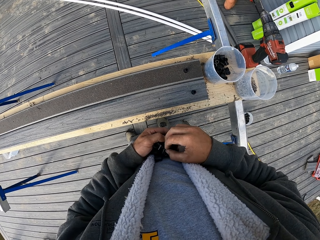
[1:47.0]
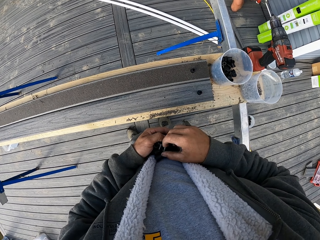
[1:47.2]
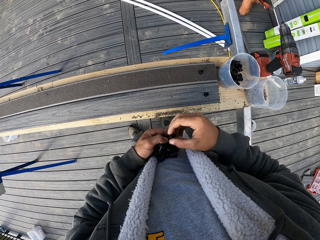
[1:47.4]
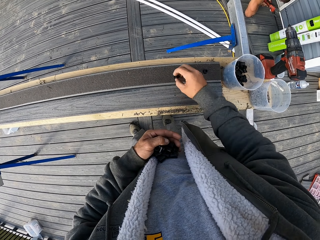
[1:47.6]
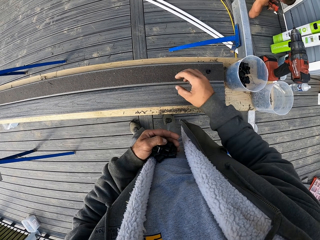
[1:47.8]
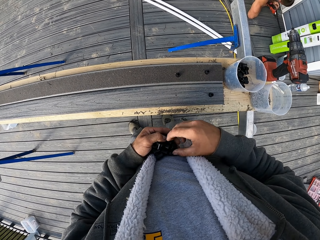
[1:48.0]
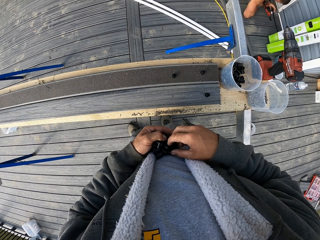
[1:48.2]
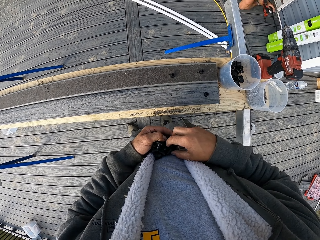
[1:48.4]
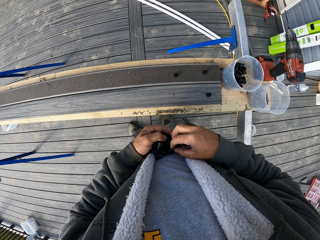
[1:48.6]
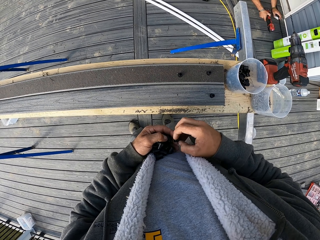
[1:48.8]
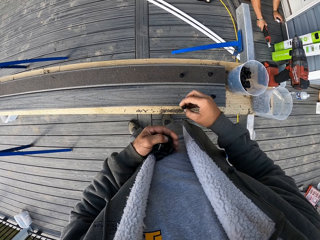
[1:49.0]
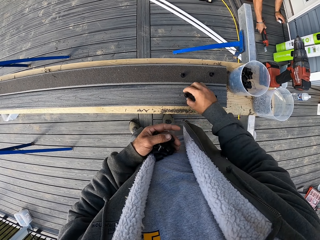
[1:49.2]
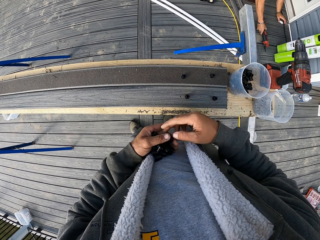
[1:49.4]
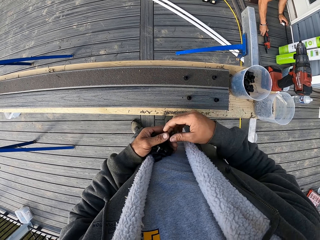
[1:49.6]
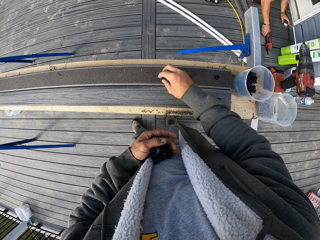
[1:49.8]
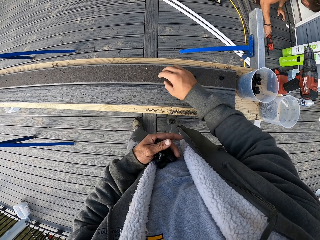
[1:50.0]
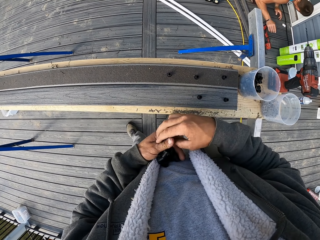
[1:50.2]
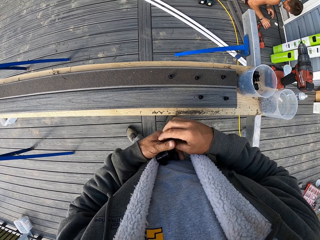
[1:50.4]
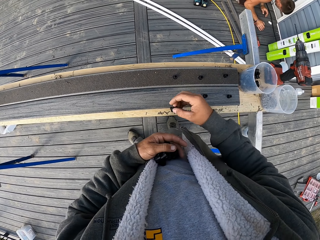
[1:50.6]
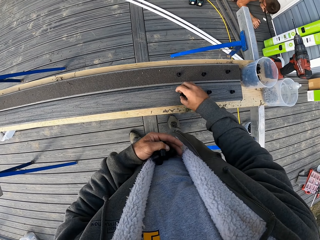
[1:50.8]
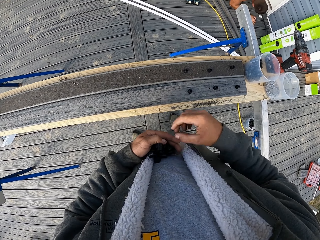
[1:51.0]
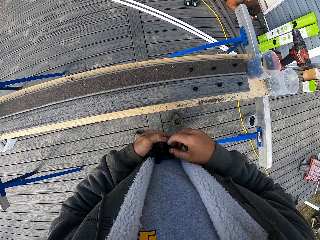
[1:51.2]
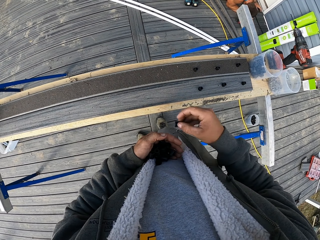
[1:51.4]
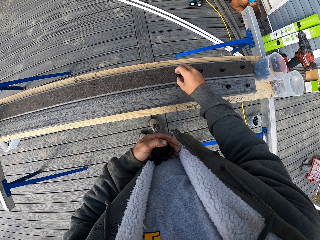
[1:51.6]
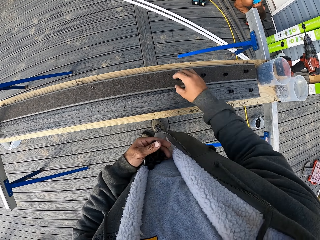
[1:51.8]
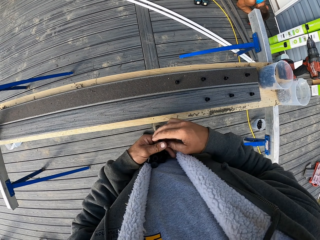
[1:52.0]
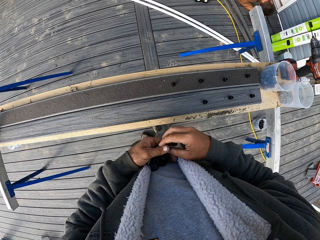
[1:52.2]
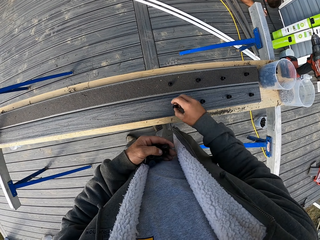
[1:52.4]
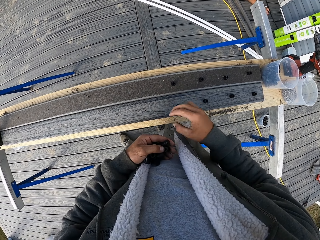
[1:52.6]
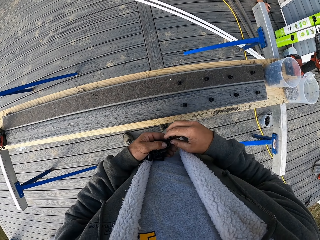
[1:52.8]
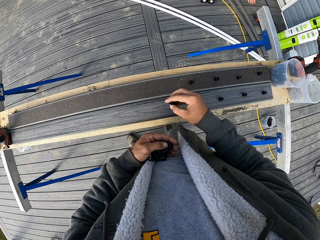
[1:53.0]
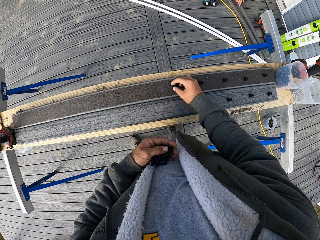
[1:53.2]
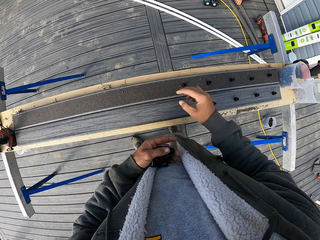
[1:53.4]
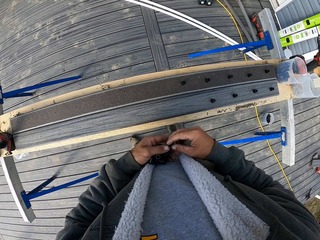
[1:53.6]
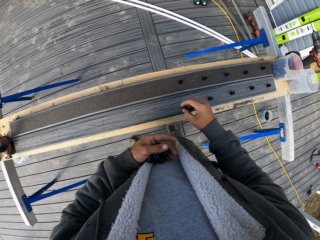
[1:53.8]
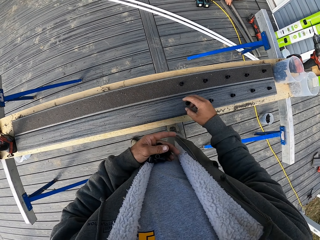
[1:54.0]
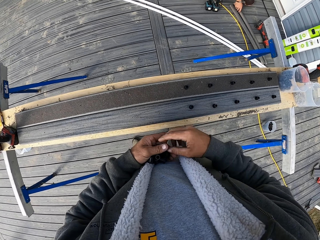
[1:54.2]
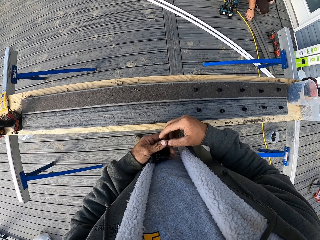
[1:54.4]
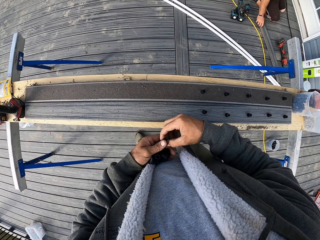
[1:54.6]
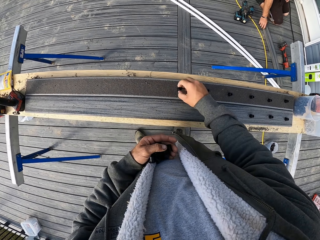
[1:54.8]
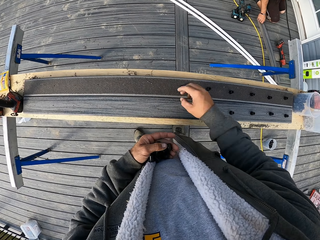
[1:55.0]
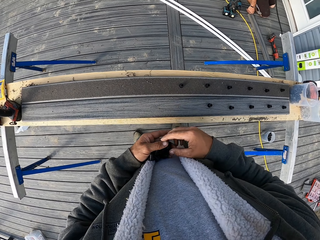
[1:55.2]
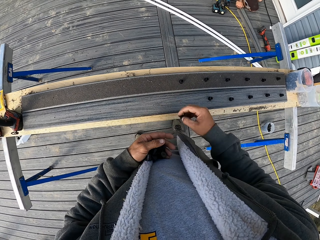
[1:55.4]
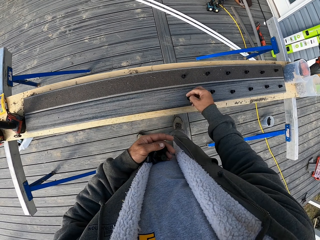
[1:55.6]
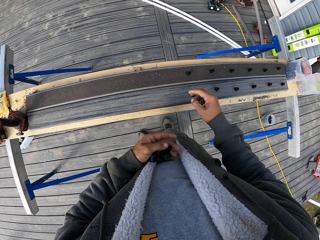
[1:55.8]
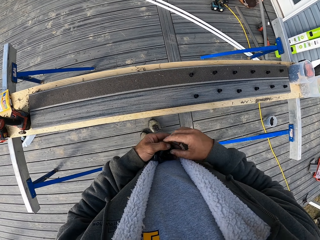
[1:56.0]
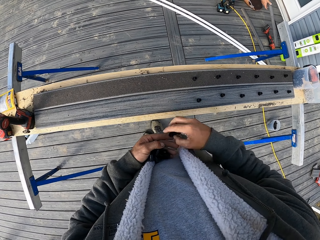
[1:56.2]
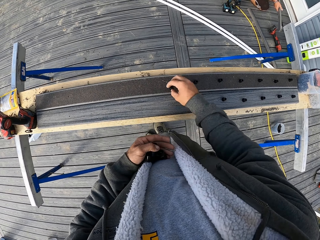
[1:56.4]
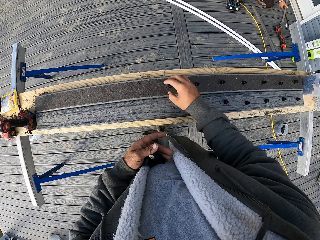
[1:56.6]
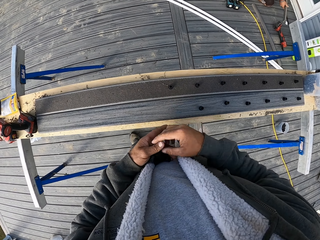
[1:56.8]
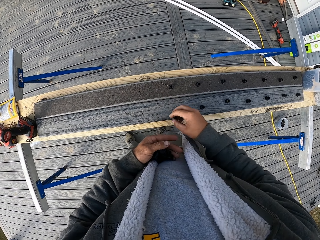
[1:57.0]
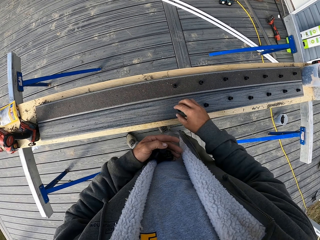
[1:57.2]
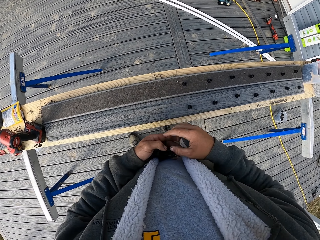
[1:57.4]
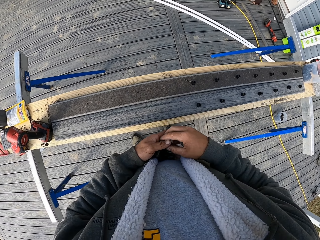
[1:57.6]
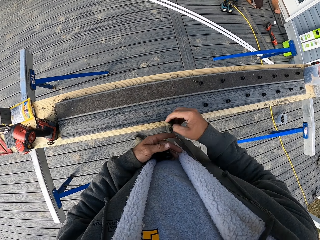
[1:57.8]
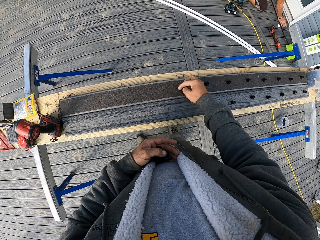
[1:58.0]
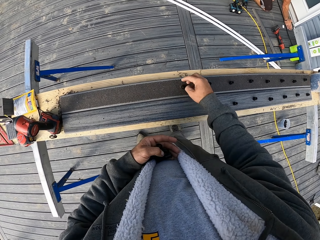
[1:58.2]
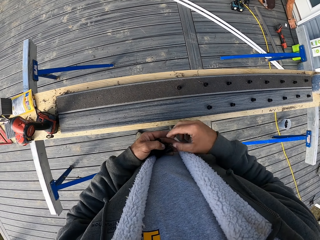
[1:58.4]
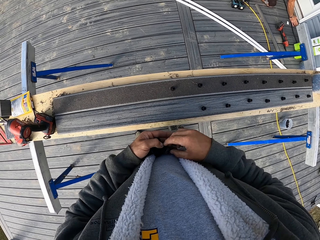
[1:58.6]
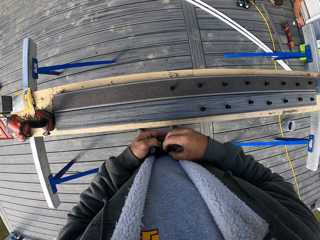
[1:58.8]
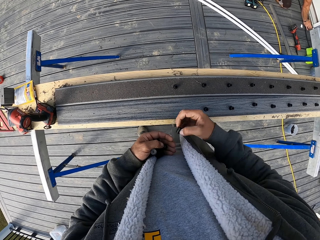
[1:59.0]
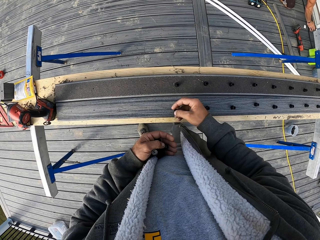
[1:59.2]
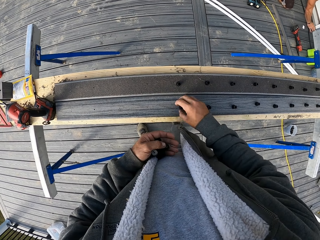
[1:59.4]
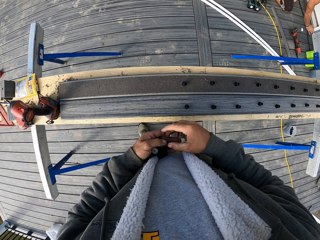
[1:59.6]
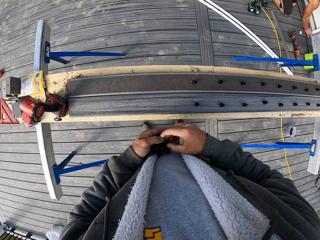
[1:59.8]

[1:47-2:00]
The camera wearer picks up something. They put something. A man places a drill on the floor. The man fixes something. The camera wearer places the dowels on the rails. The man moves metals. The camera wearer places the dowels on the rails.

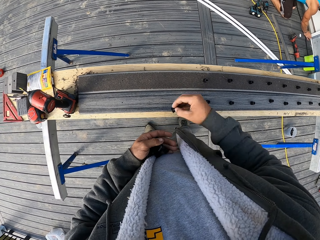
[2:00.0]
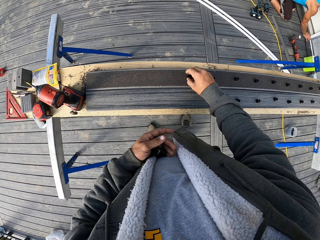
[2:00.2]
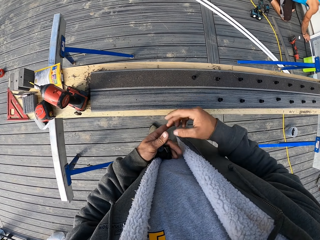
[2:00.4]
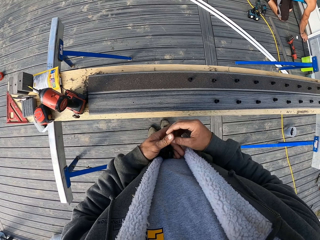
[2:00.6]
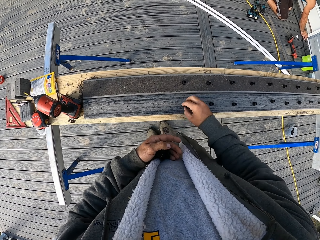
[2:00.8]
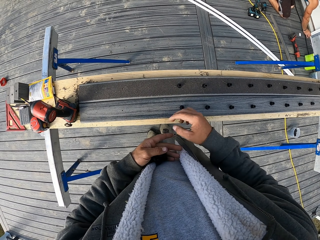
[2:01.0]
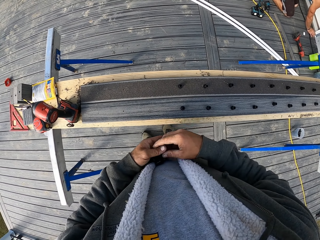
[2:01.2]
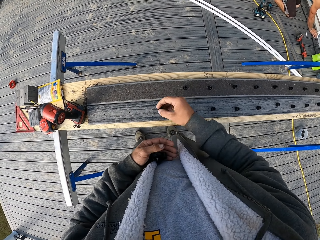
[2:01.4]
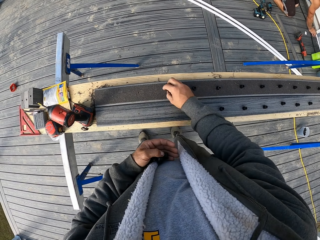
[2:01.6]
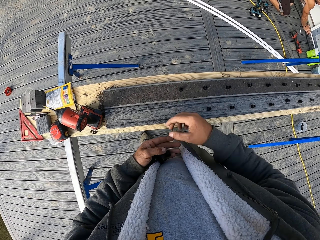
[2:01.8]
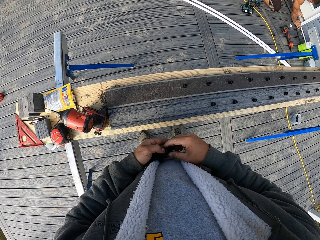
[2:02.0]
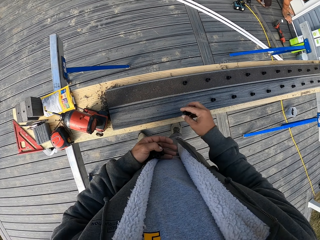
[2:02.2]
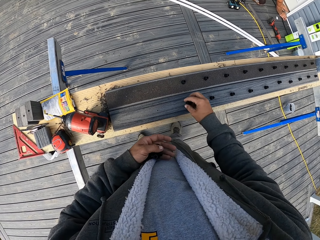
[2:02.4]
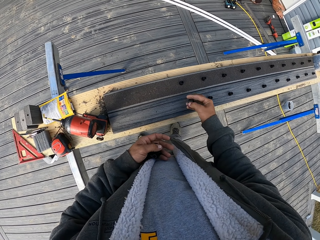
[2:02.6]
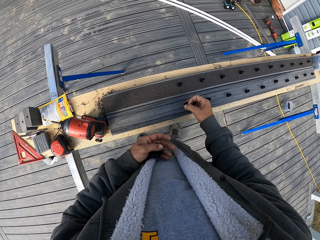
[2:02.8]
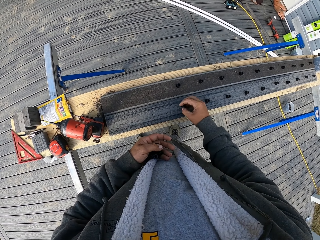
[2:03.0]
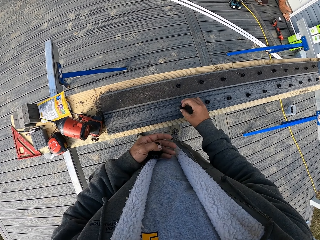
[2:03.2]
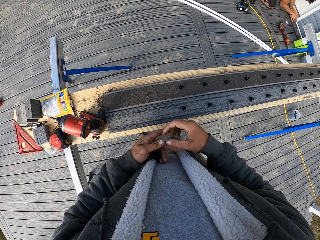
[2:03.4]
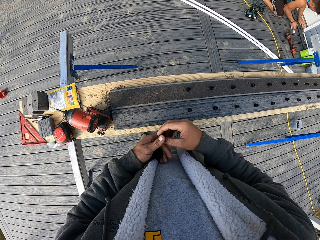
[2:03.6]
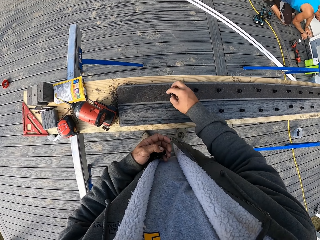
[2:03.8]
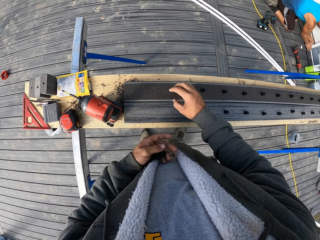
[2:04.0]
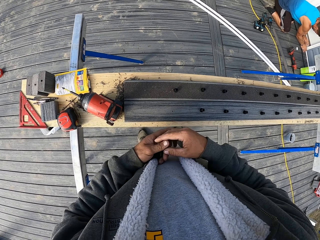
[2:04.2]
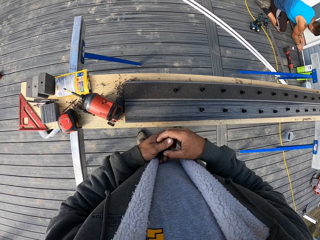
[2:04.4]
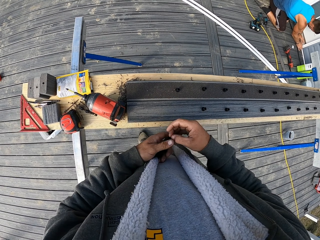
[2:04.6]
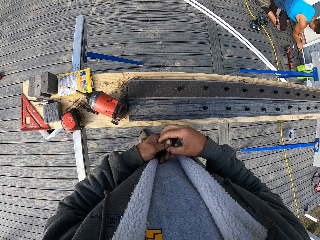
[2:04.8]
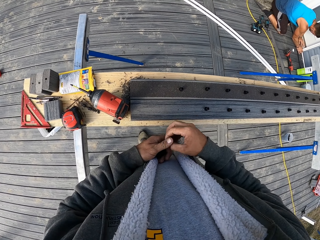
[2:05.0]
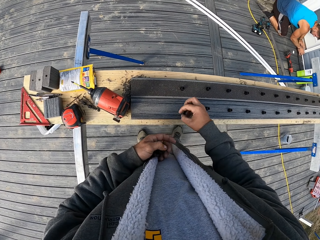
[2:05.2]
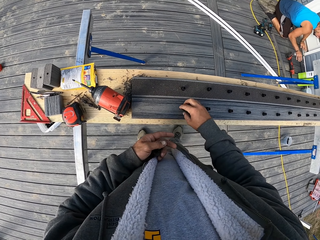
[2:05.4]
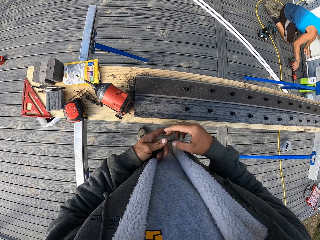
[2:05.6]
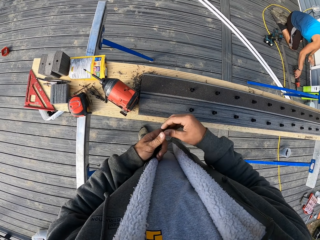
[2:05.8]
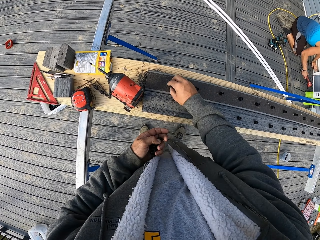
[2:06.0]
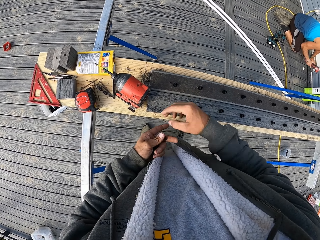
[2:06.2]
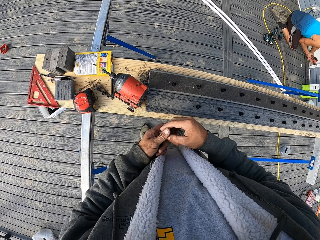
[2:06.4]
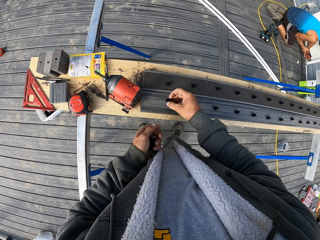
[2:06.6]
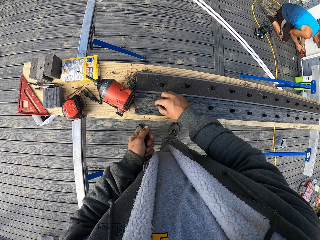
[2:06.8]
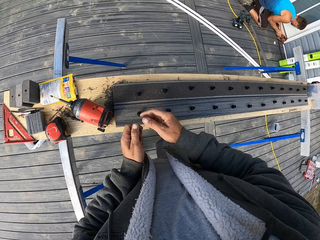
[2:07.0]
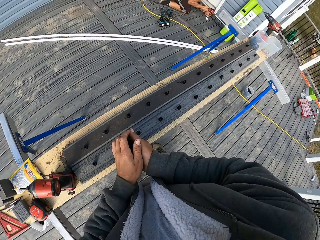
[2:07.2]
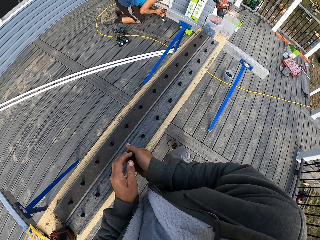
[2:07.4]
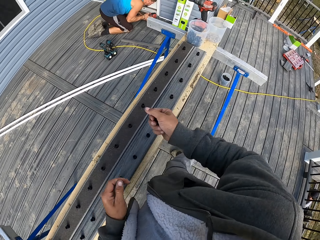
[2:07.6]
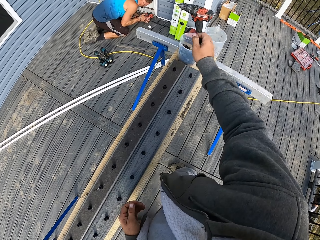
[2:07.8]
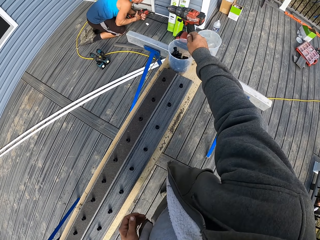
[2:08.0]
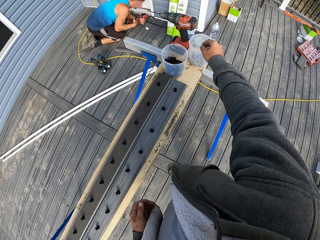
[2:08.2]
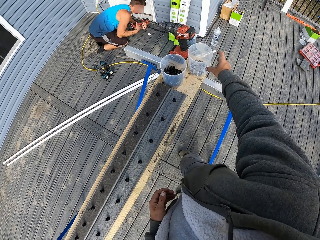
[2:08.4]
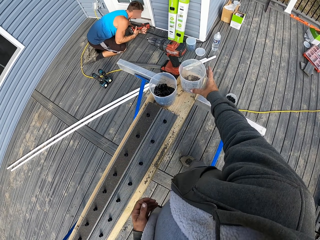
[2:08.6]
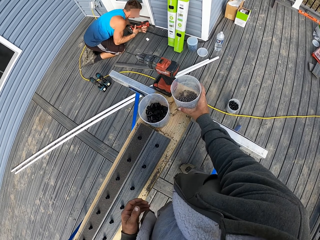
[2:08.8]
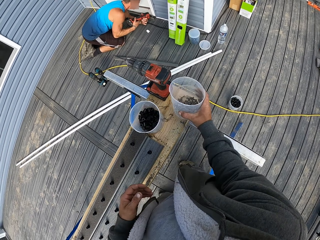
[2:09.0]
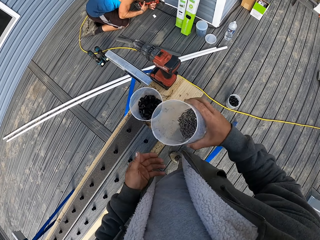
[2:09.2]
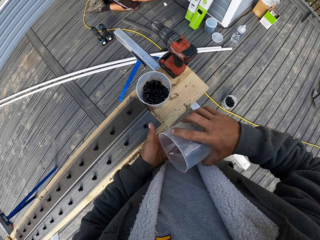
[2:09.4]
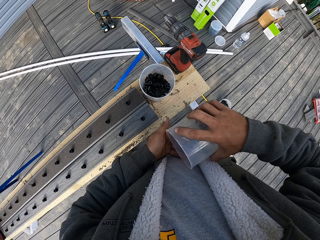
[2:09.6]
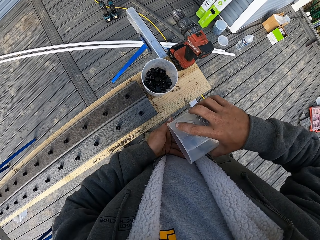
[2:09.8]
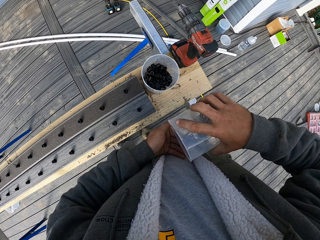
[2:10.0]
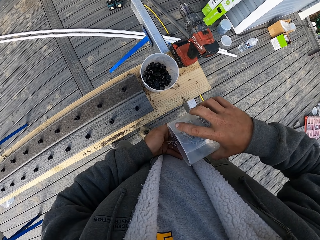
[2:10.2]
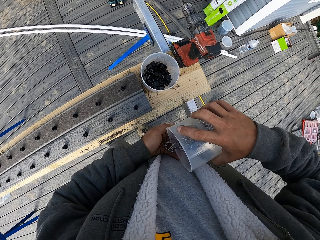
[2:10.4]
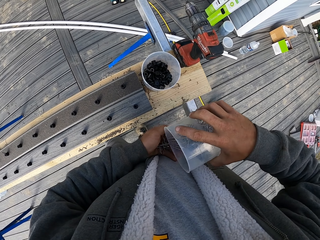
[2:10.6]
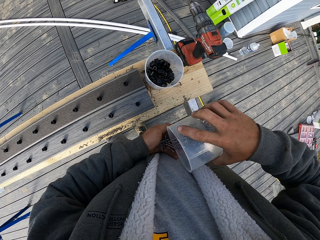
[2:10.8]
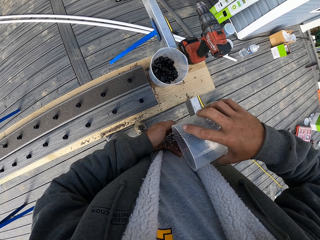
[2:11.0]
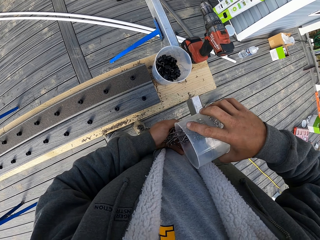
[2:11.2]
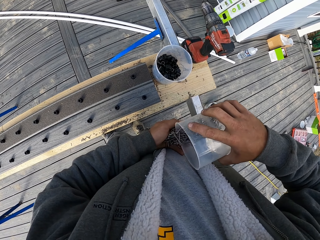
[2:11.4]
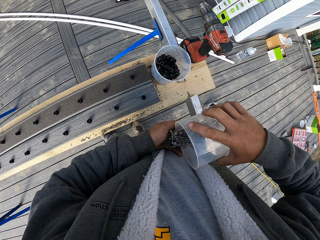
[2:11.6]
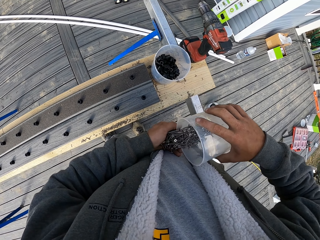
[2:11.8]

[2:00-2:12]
A man fixes something. The camera wearer places the dowels on the rails. The man fixes something. The camera wearer places the remaining dowels in a tin. He picks up the tin. He pours the metal nails on his hand.
